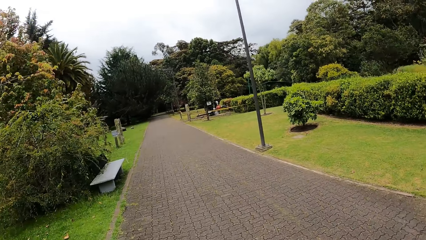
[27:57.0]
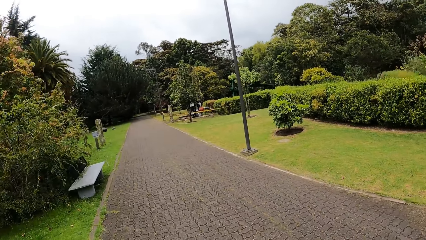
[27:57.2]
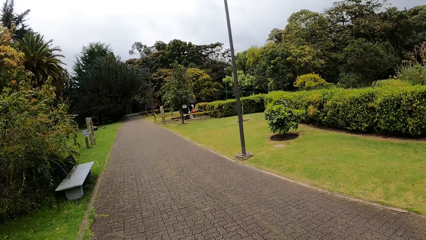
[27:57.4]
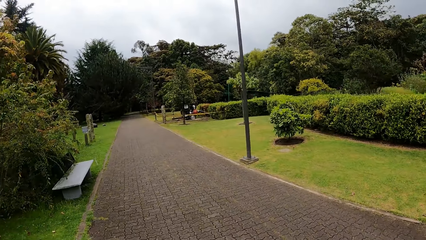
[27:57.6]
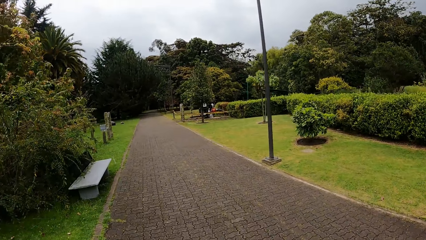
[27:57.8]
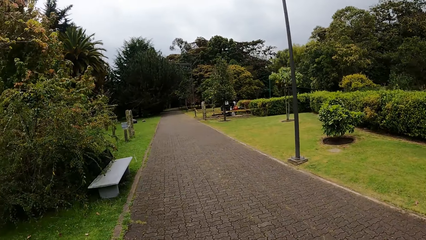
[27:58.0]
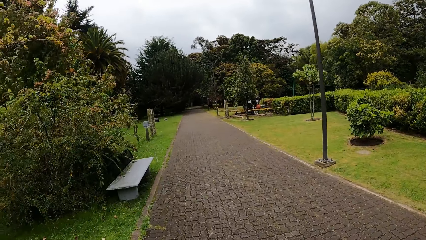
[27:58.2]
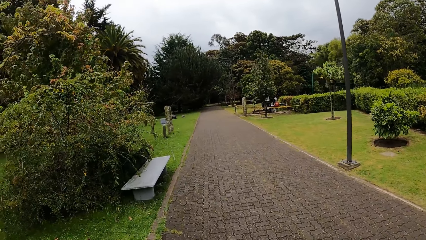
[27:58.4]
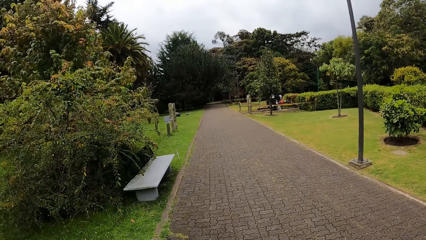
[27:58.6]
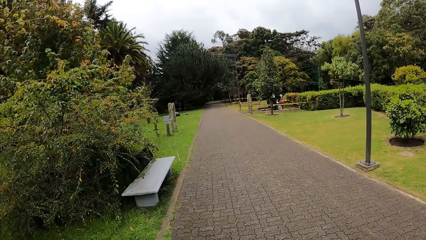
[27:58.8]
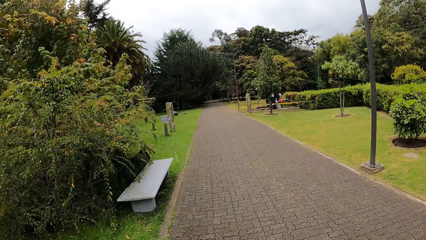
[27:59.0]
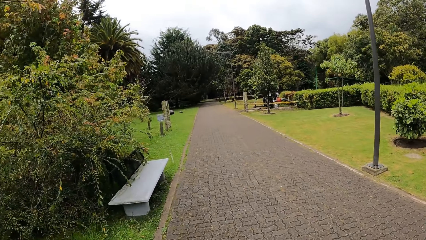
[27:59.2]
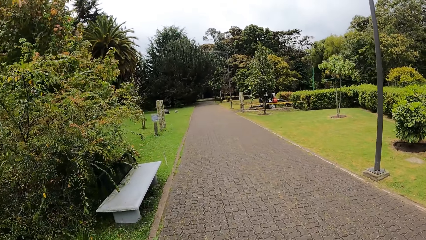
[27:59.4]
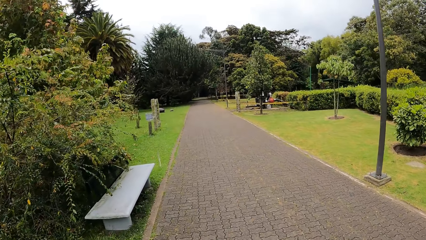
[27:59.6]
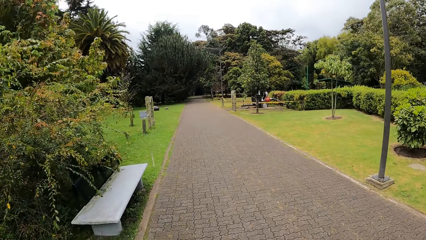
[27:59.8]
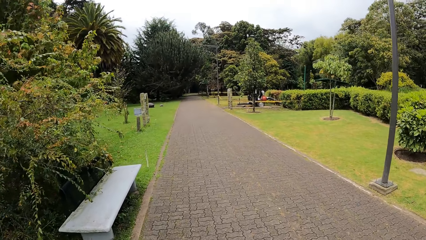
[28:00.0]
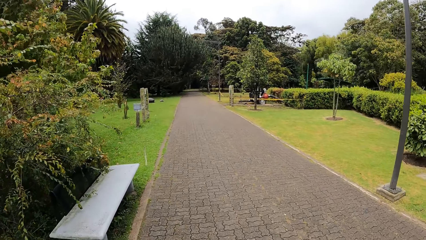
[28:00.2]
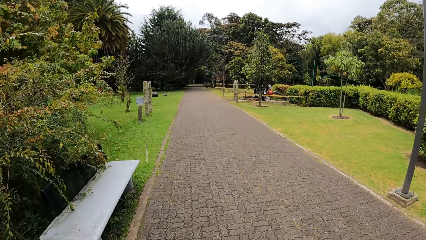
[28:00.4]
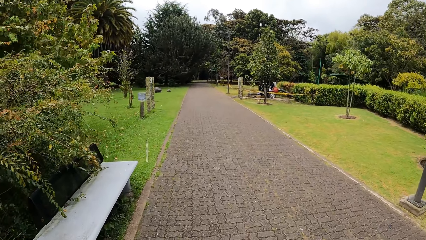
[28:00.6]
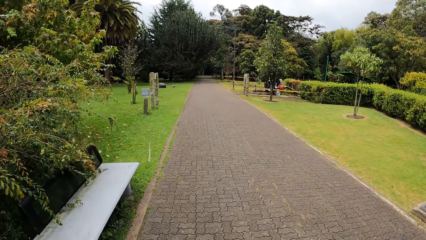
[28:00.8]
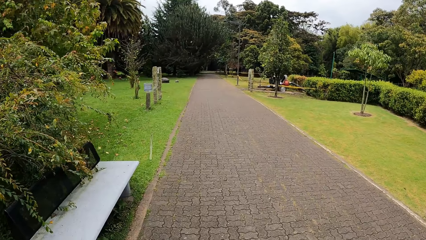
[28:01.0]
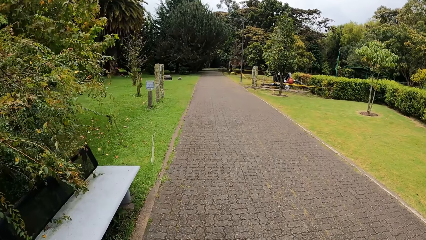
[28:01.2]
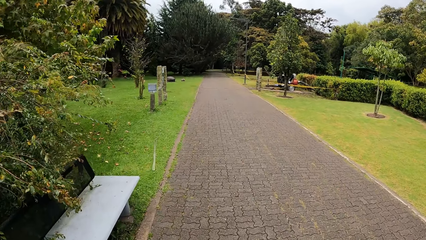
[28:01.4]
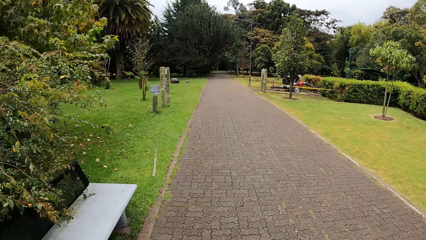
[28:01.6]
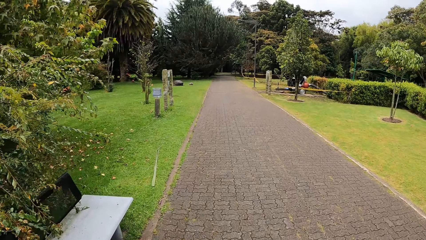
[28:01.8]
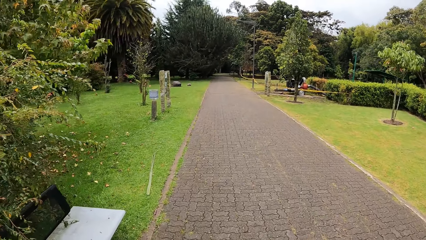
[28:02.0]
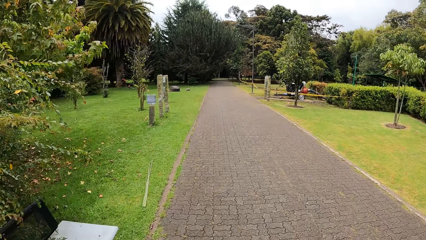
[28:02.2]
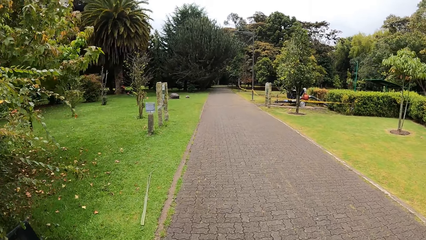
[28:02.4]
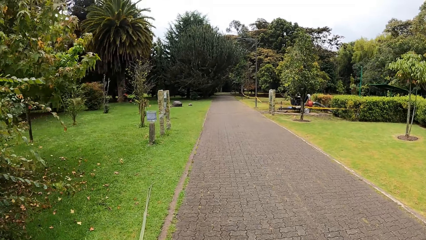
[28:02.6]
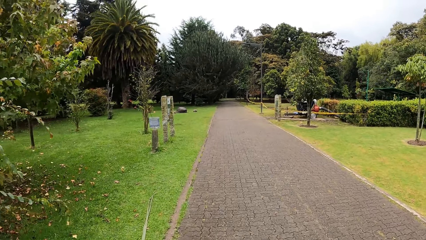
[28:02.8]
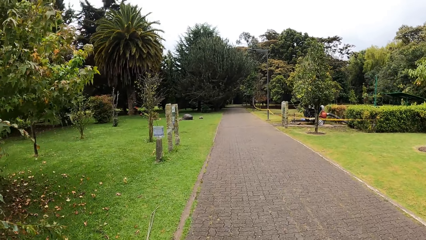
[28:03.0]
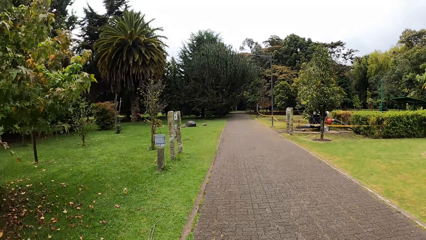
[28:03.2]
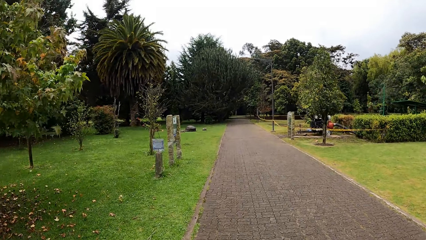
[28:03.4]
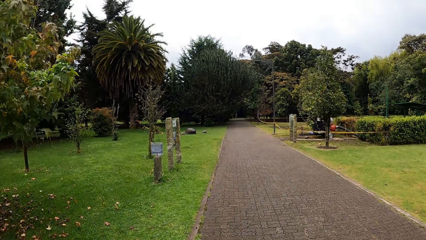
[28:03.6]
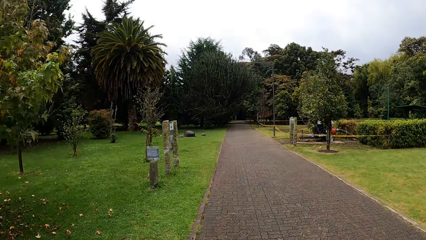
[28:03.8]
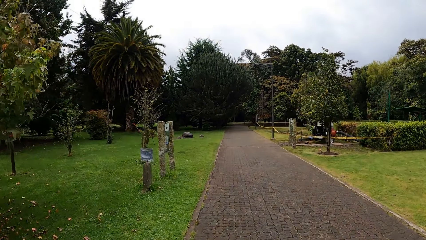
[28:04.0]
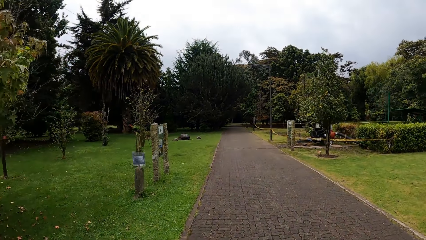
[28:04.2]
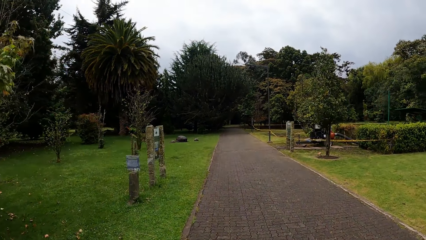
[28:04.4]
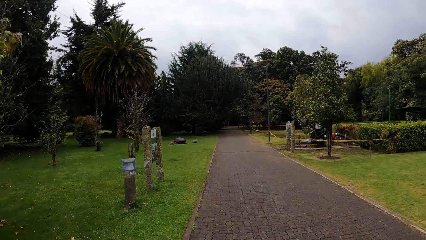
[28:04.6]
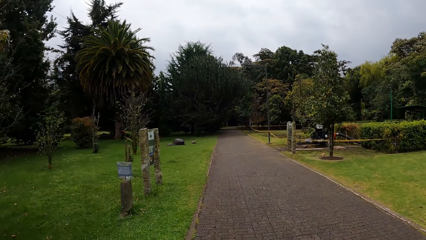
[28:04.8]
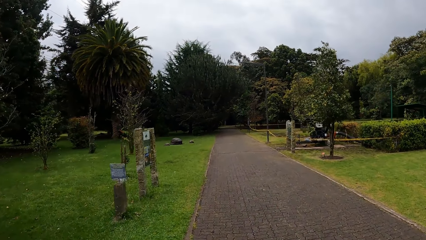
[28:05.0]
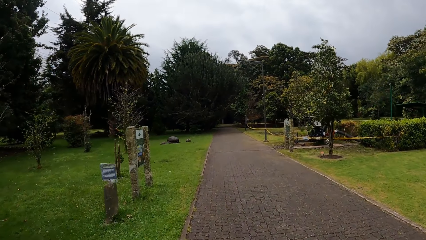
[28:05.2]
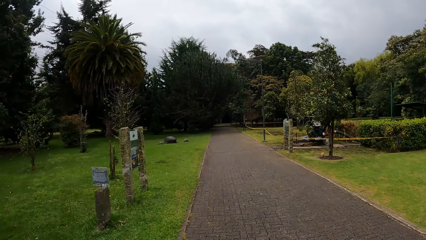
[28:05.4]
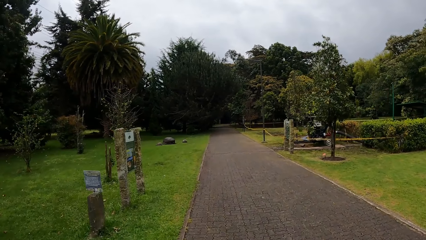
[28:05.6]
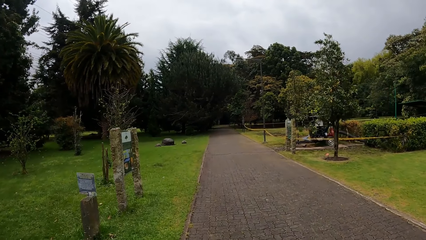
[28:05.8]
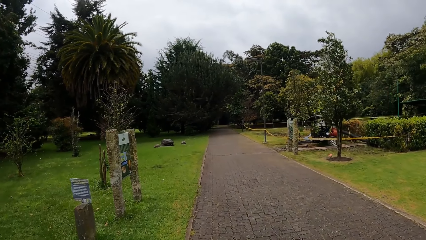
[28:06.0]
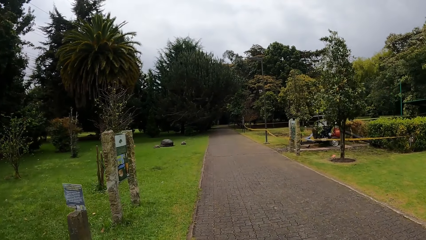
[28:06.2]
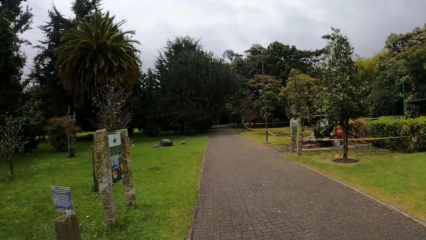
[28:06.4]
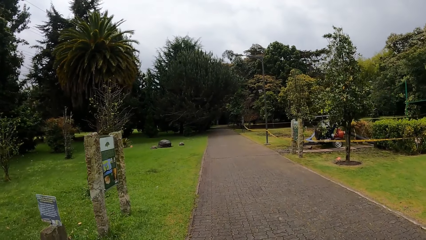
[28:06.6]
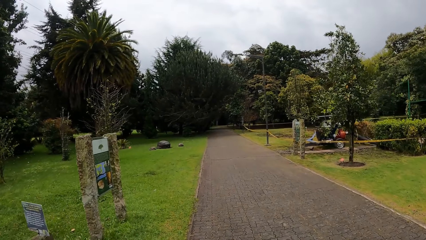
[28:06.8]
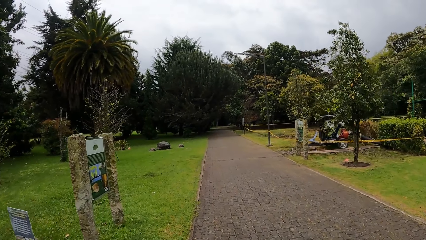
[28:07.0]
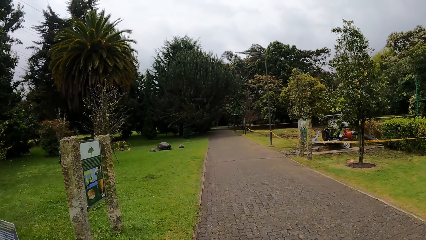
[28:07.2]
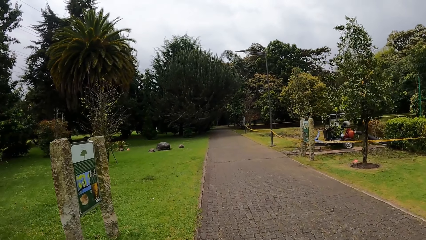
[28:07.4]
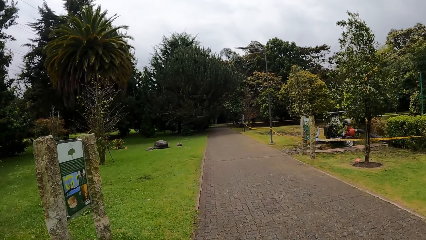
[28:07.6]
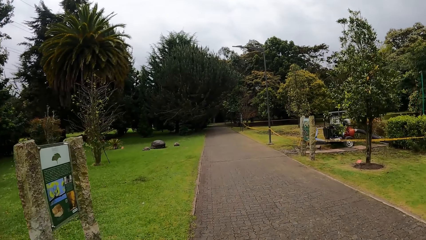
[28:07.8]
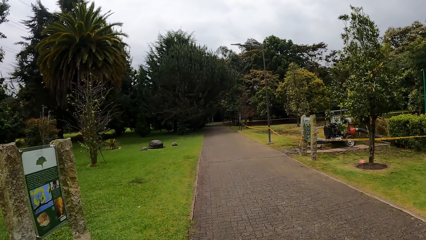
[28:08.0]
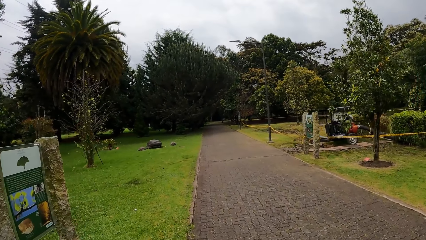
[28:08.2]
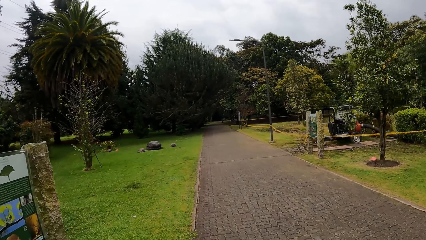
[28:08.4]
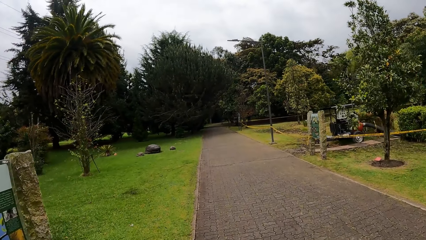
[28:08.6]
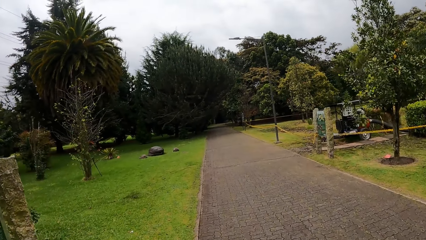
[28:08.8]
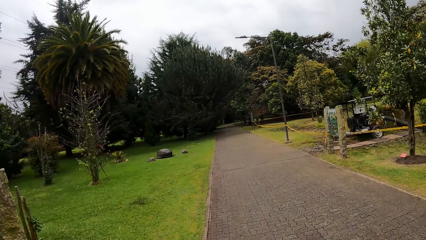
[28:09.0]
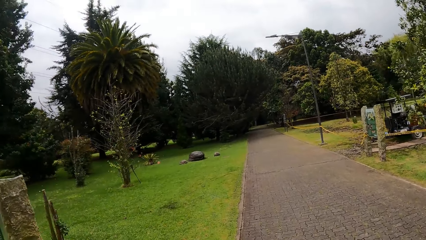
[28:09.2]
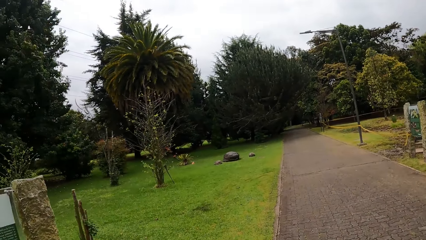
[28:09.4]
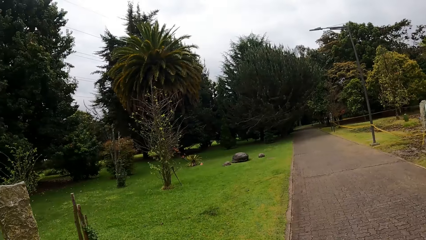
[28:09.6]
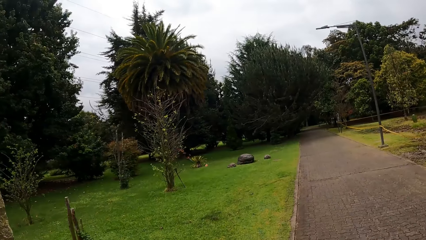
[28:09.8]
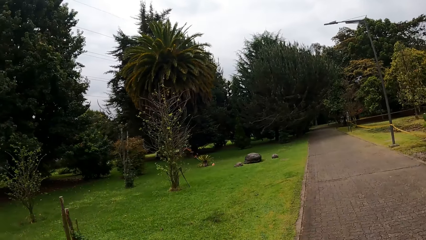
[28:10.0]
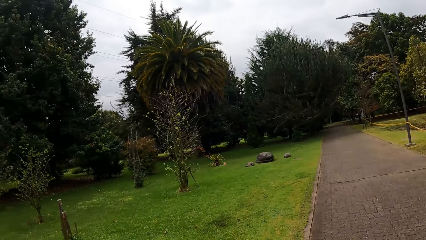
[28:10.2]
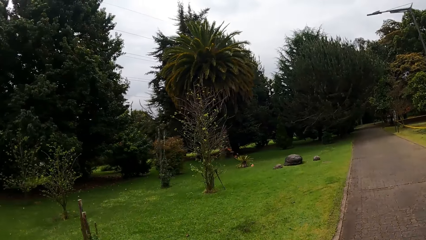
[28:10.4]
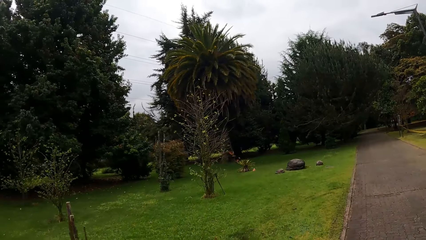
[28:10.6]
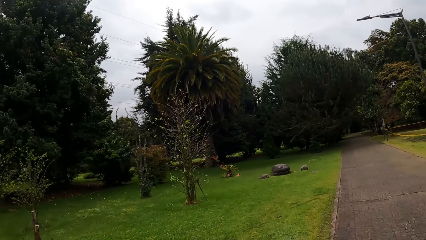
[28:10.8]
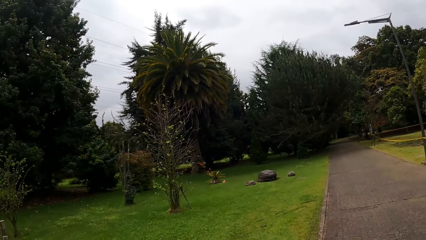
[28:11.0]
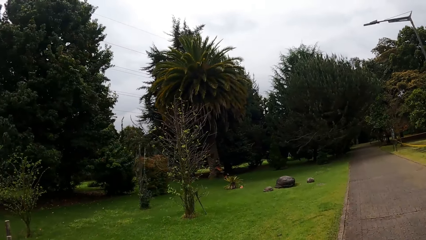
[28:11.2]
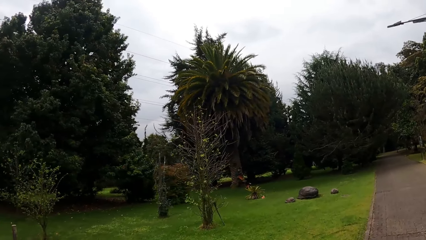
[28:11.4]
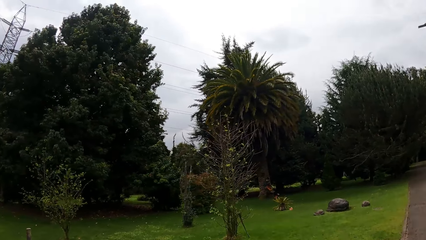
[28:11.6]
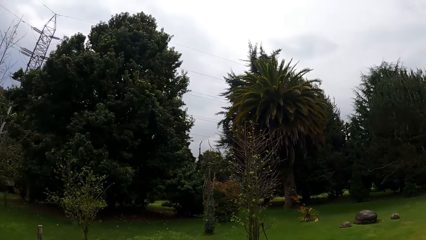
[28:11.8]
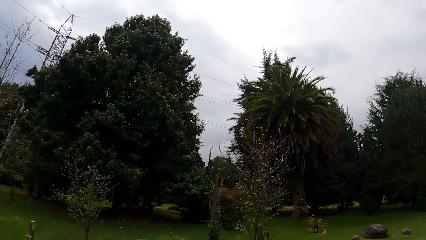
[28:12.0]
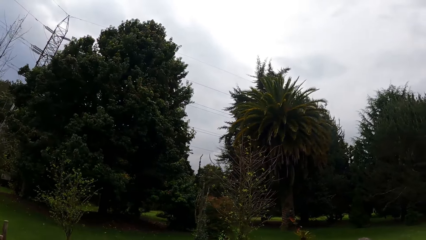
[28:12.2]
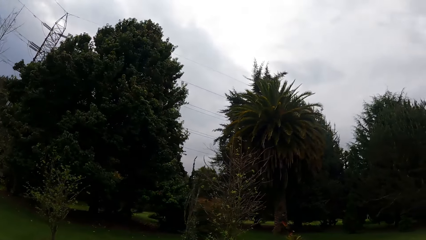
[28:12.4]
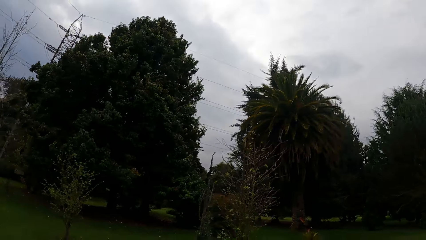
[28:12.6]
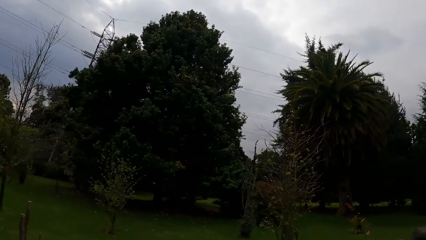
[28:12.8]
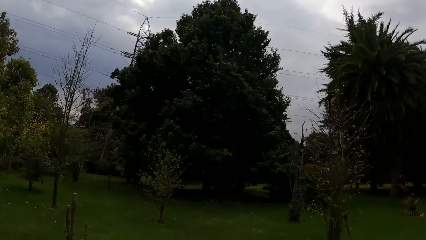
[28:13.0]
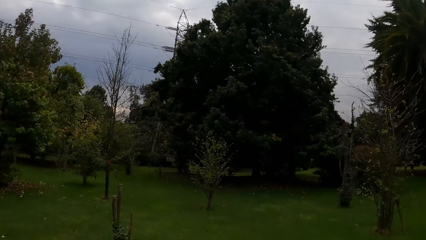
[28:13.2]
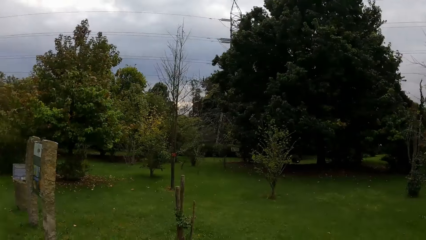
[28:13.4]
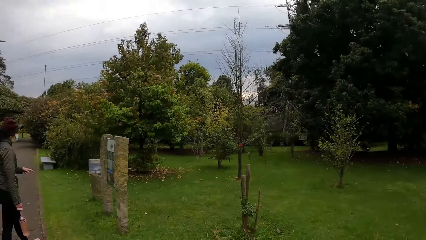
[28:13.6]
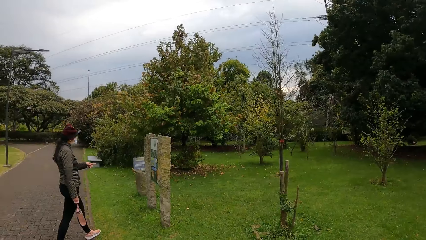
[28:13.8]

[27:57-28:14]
The camera wearer looks around the compound.
